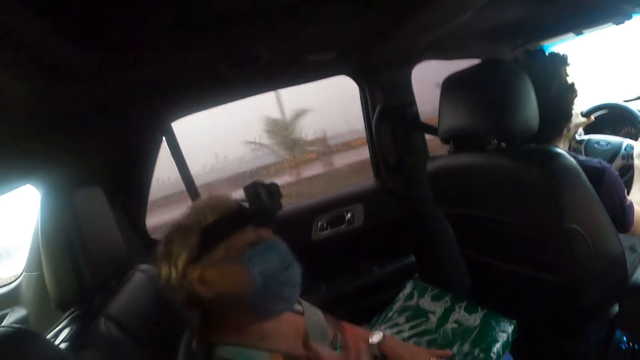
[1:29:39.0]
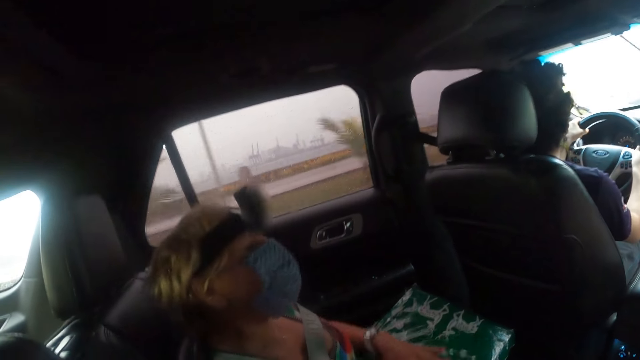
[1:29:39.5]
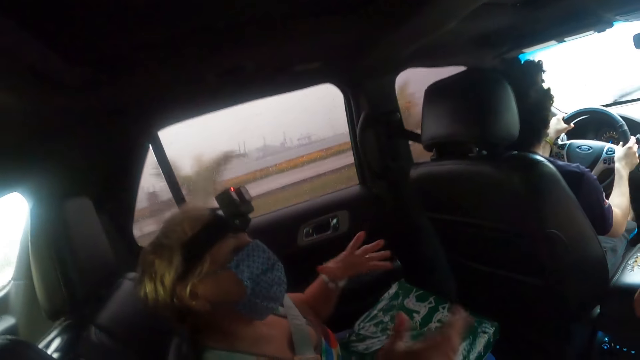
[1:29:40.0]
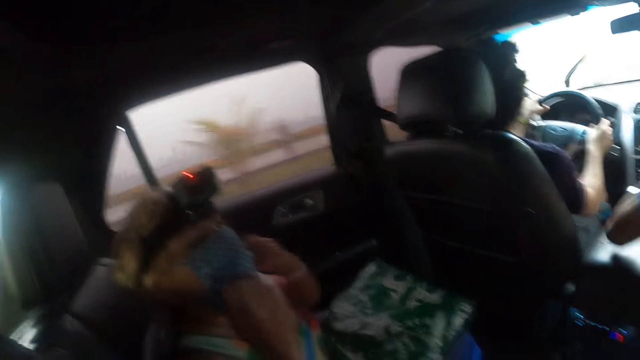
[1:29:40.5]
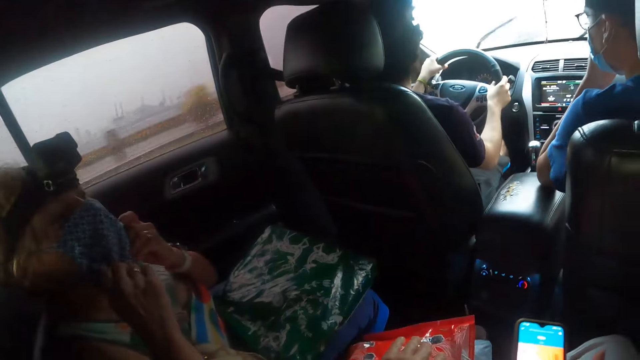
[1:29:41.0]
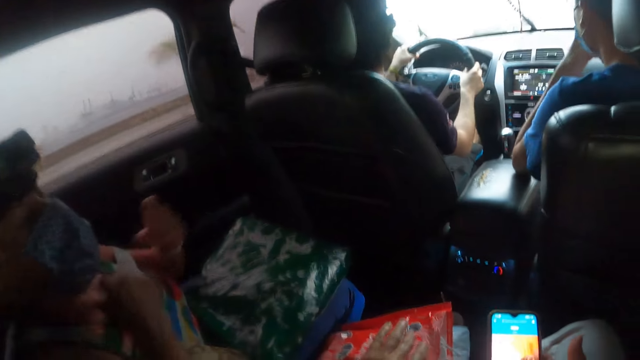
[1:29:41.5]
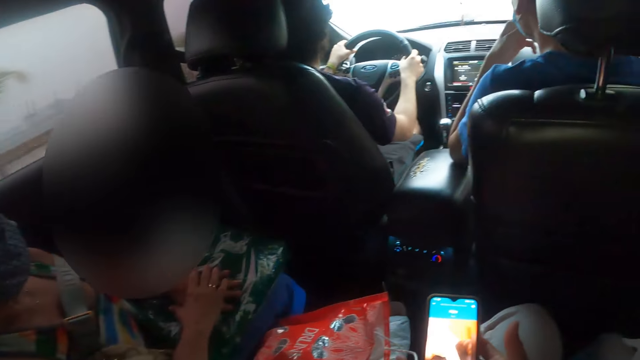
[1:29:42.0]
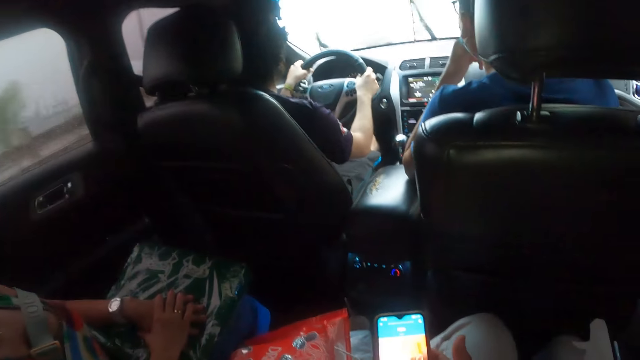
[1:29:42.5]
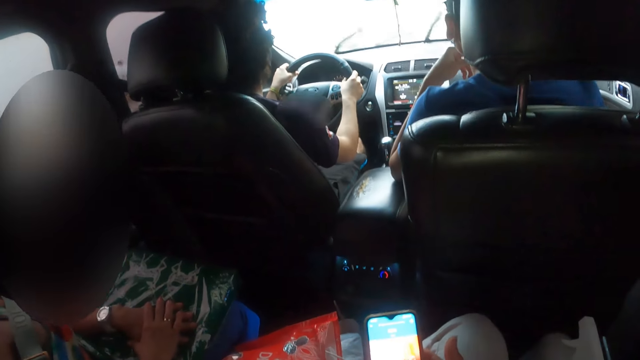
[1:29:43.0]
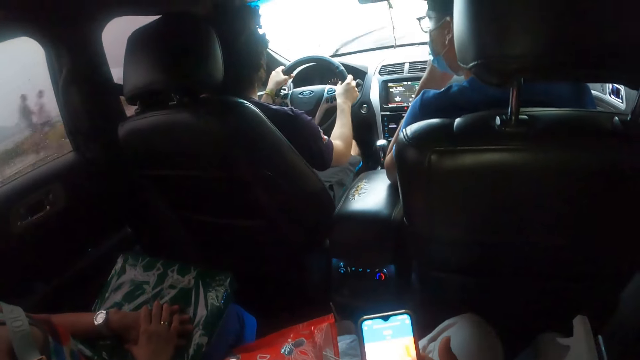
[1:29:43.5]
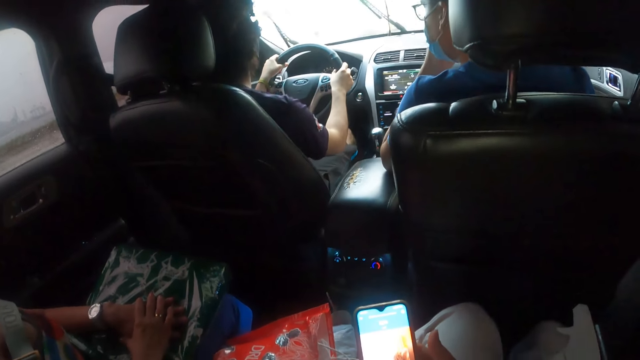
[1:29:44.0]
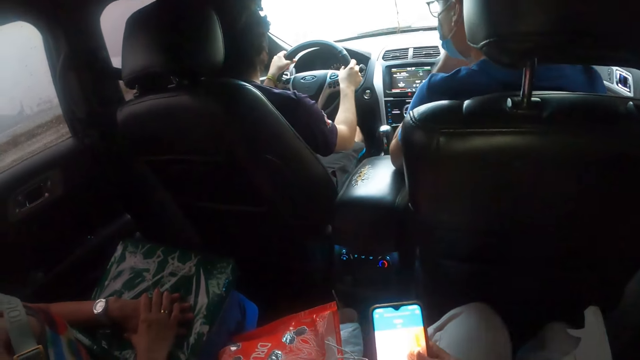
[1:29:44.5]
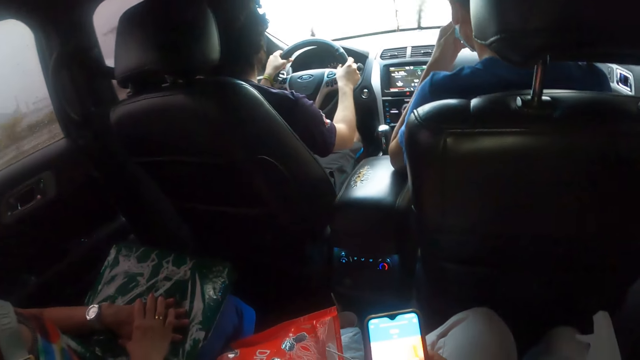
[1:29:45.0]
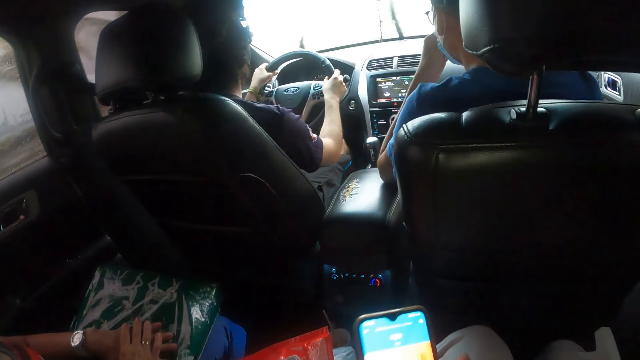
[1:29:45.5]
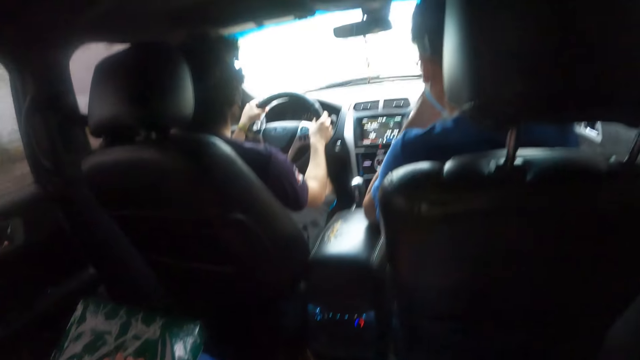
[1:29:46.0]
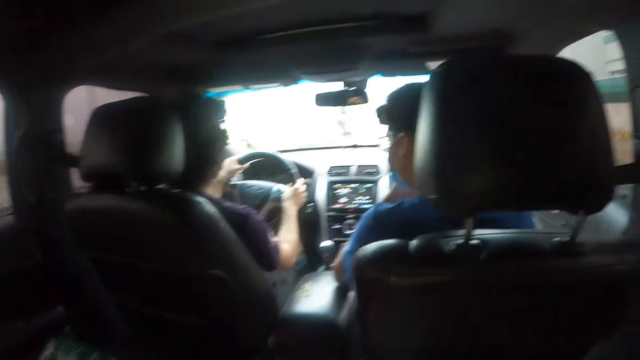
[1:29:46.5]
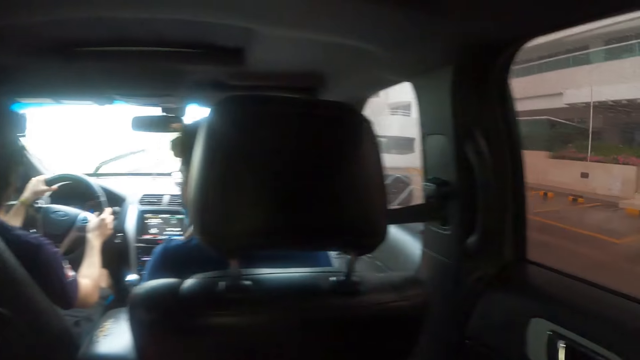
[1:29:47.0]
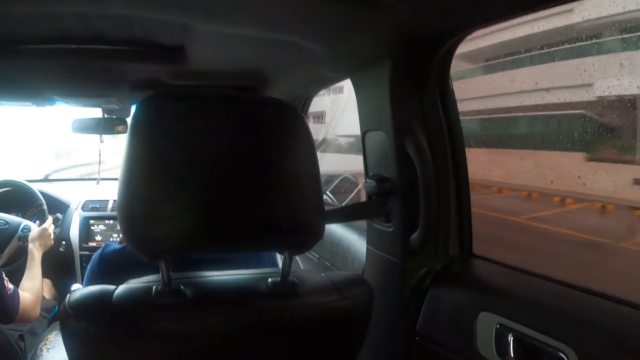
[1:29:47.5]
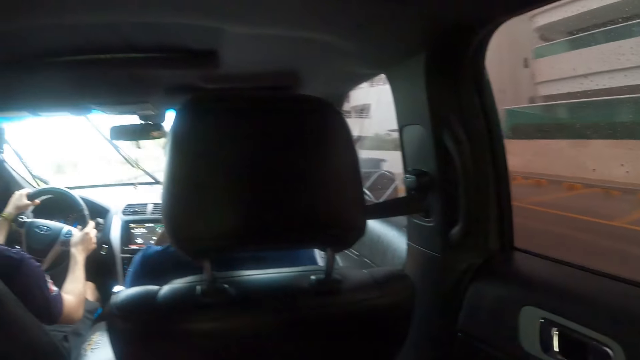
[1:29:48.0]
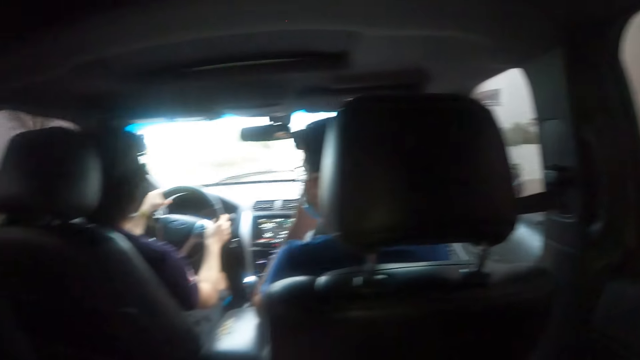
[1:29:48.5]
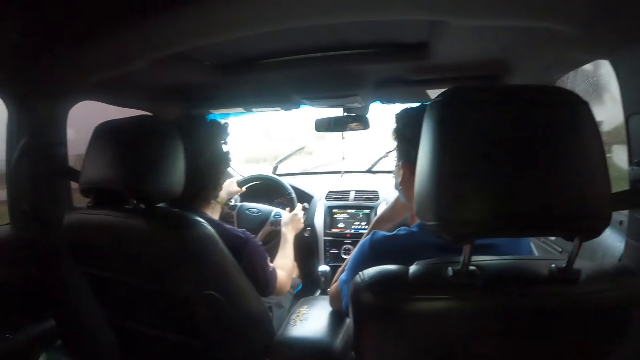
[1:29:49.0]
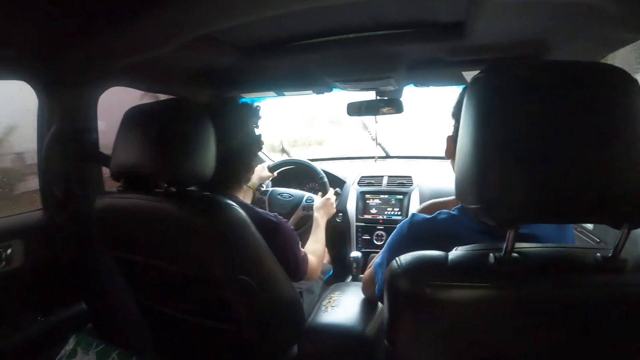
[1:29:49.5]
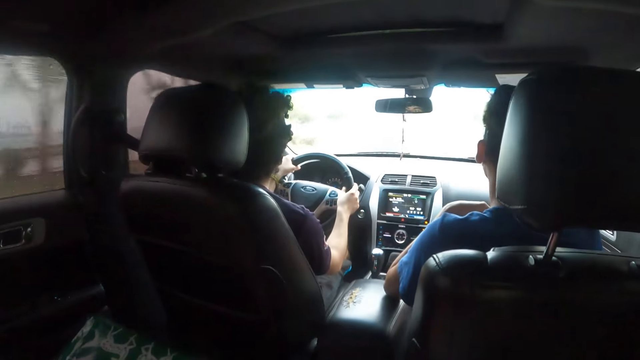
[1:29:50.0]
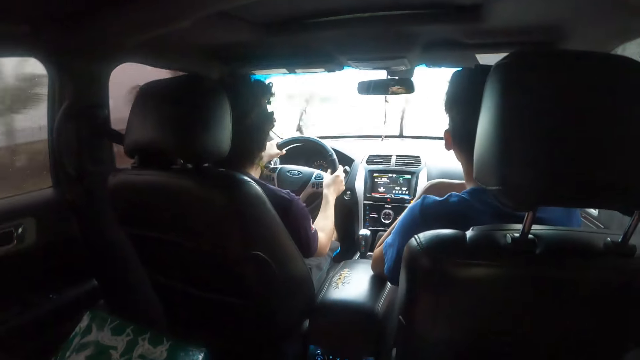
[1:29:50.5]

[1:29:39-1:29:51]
A person touches the mask. The camera wearer uses the phone. Another person touches the mask. A third person drives the car.

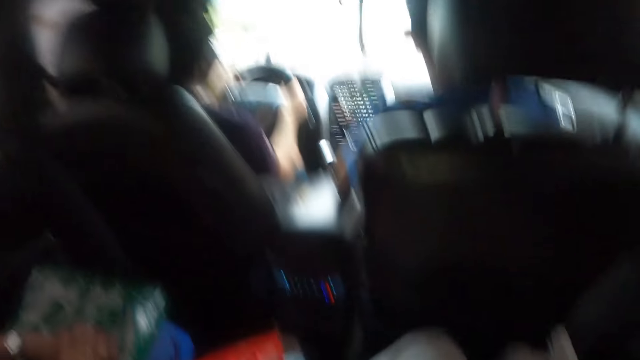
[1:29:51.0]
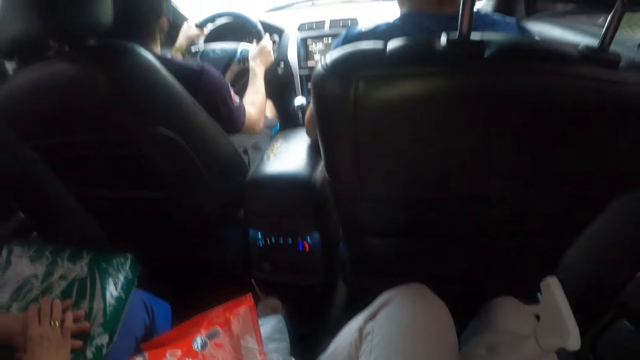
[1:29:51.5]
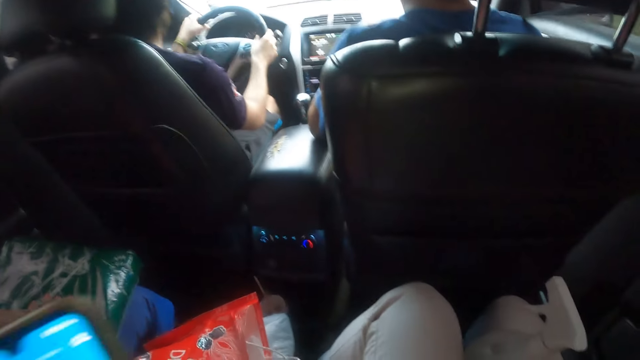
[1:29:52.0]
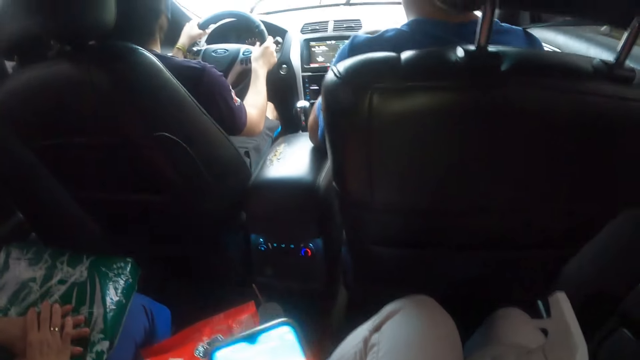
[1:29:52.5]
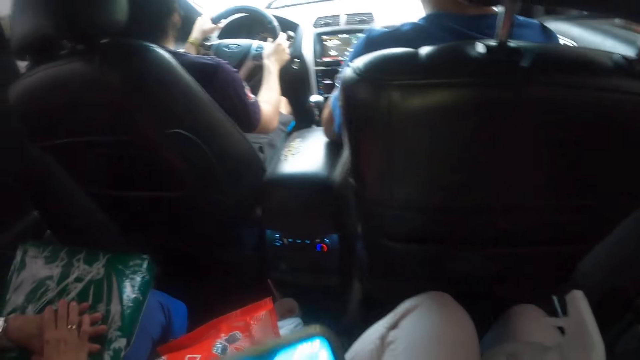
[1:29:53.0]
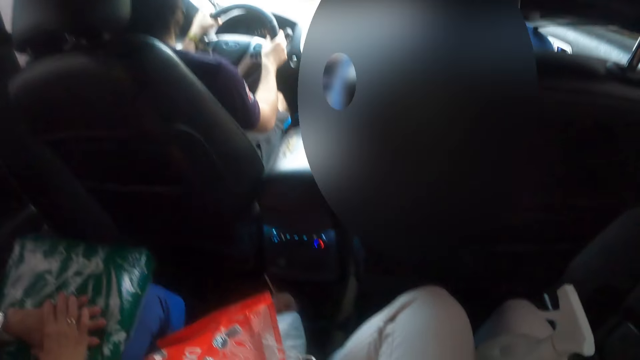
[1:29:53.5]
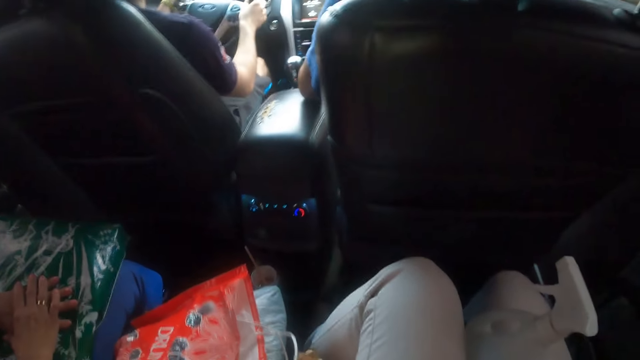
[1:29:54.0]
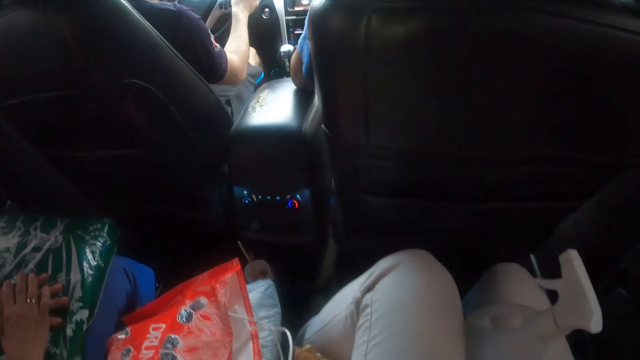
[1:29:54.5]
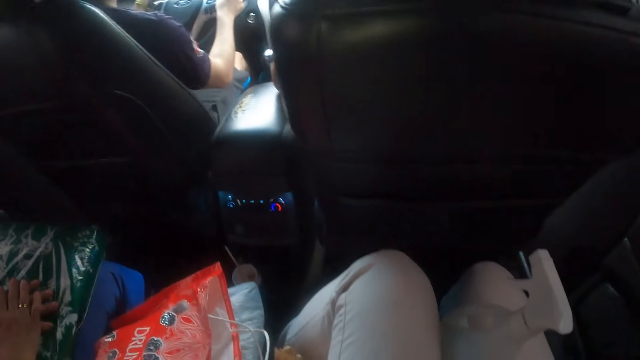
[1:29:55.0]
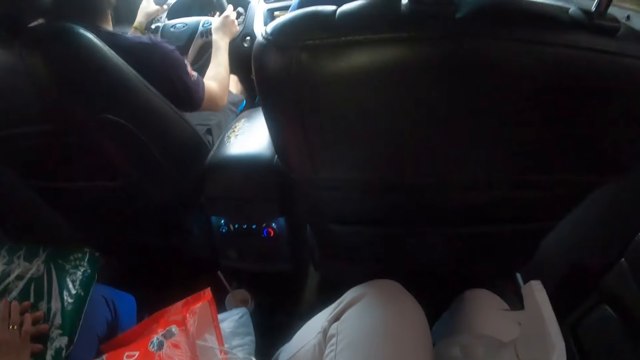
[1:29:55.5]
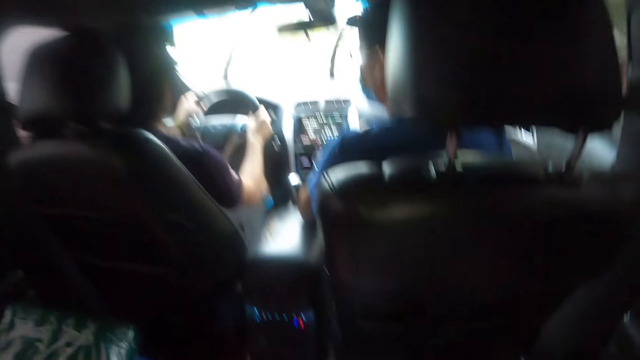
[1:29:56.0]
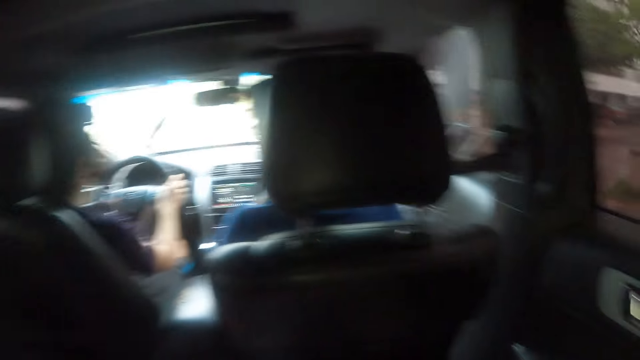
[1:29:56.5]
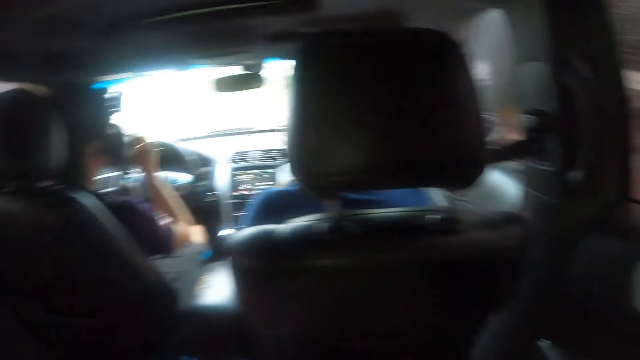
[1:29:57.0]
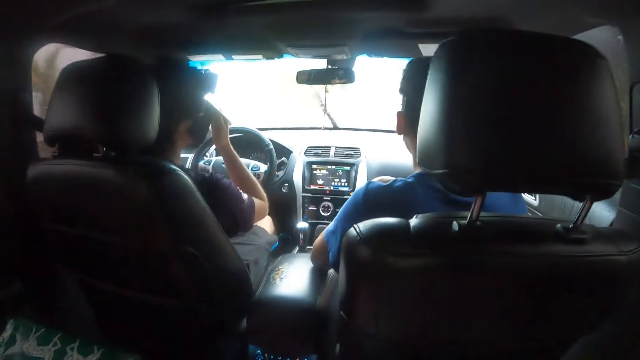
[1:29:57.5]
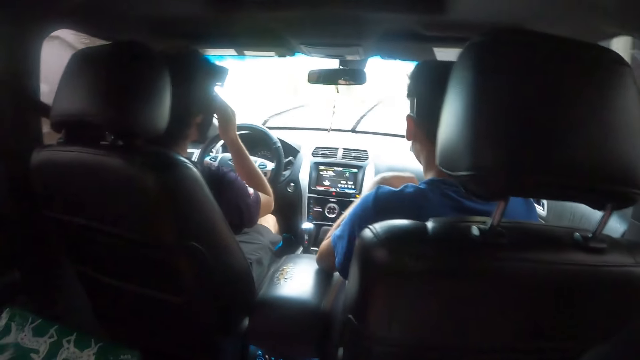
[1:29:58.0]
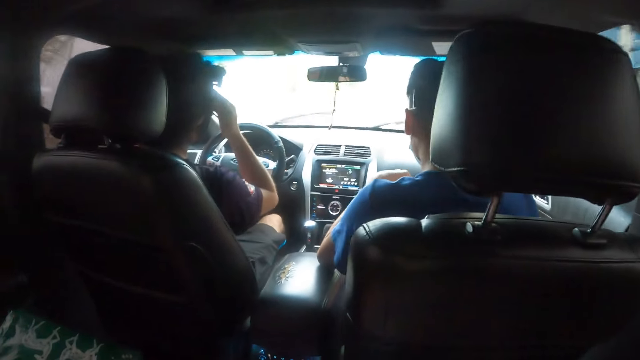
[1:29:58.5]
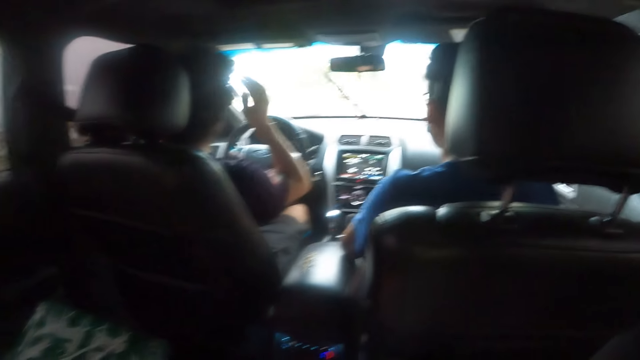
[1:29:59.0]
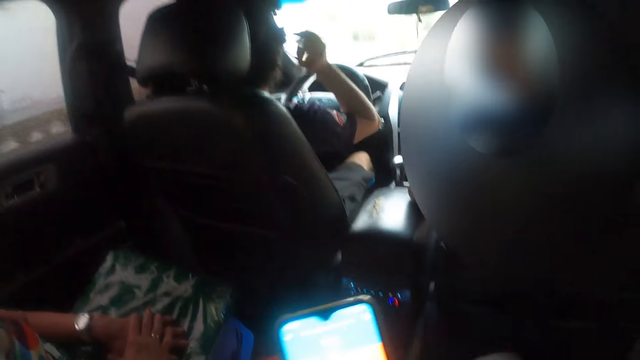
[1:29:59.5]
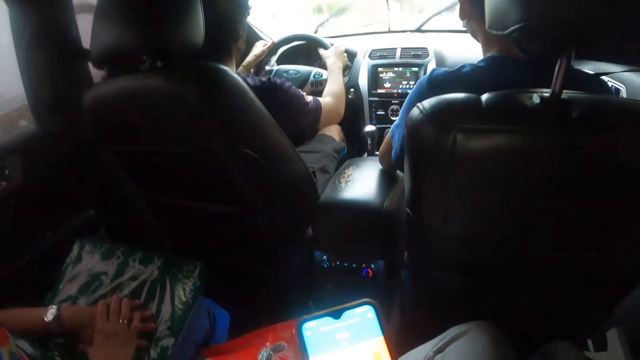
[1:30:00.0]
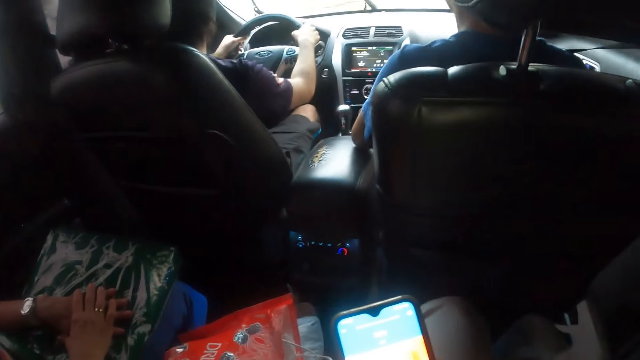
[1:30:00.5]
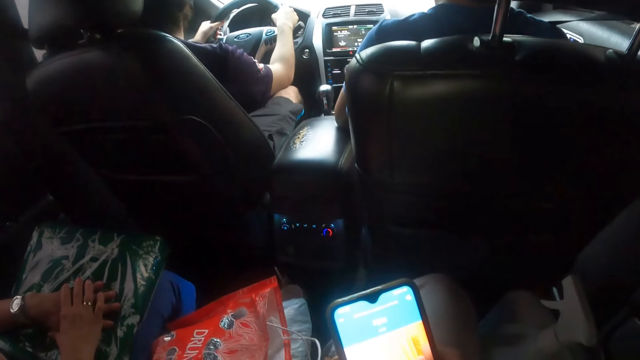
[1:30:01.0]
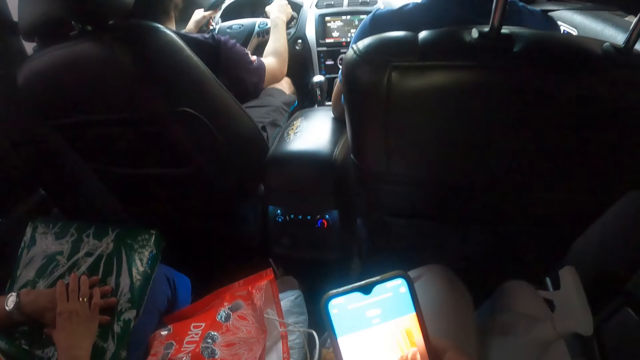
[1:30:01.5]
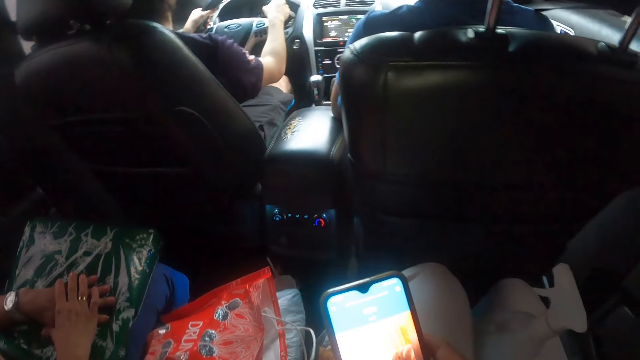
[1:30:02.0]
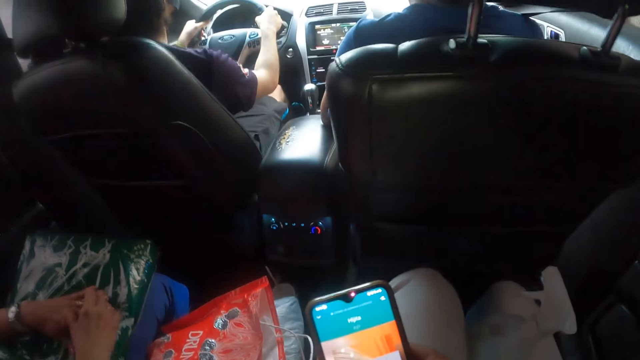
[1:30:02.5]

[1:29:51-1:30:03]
The camera wearer uses the phone. A person drives the car. The person touches the face. The camera wearer uses the phone.
